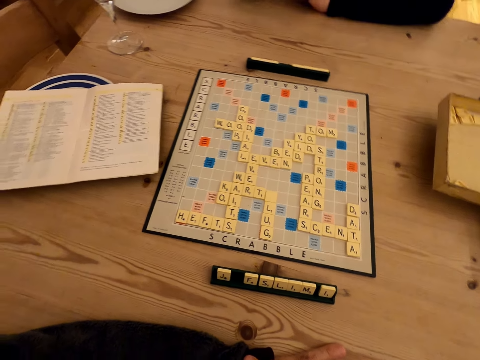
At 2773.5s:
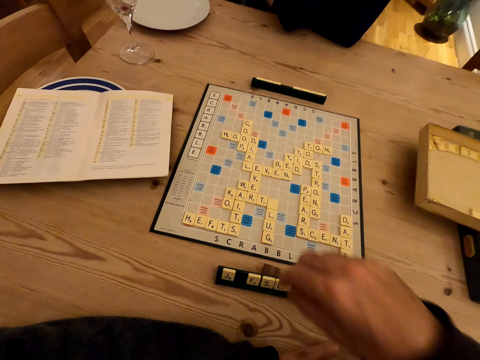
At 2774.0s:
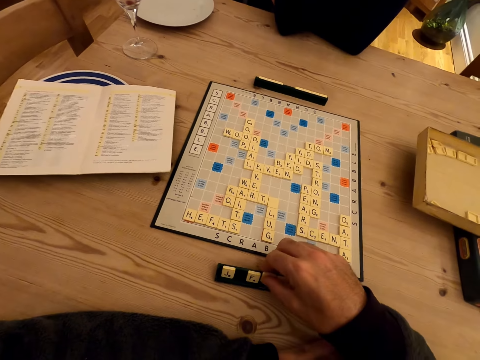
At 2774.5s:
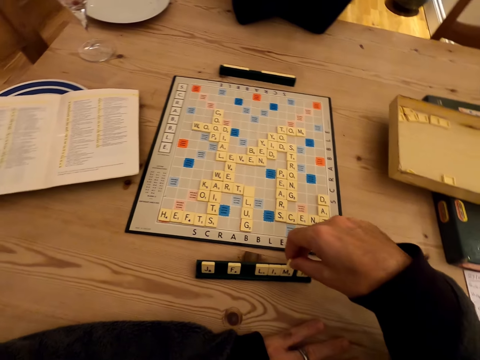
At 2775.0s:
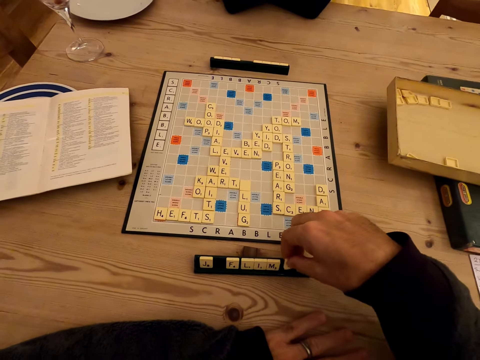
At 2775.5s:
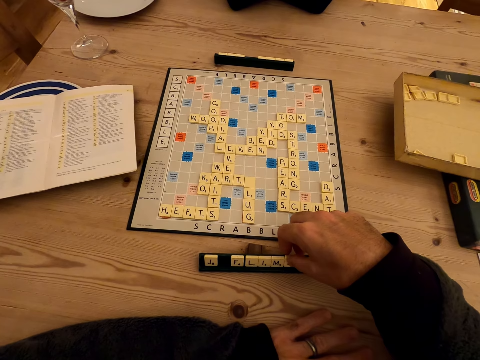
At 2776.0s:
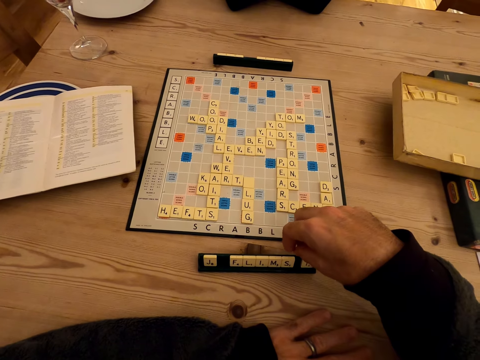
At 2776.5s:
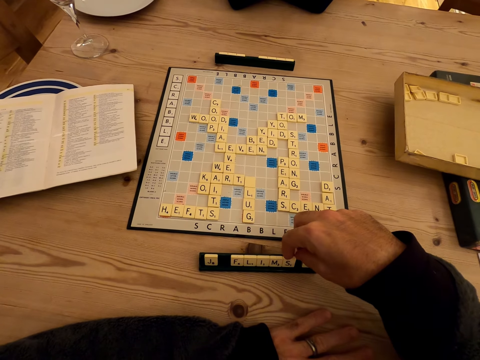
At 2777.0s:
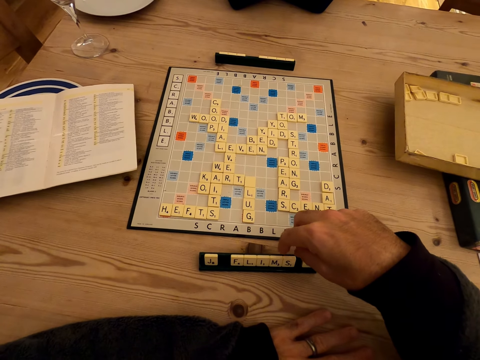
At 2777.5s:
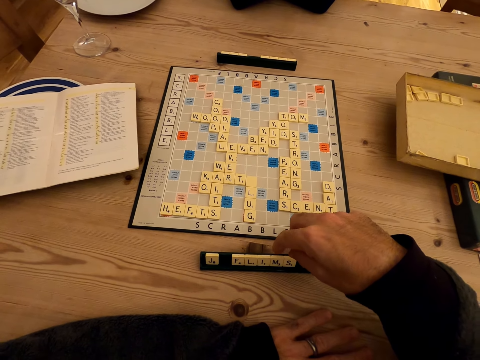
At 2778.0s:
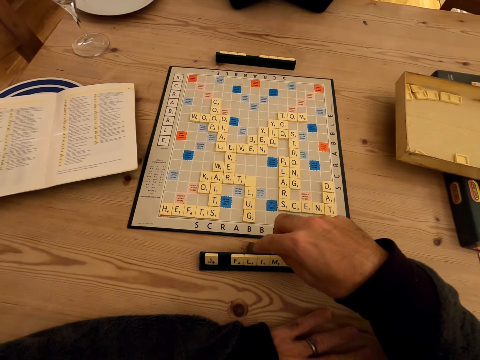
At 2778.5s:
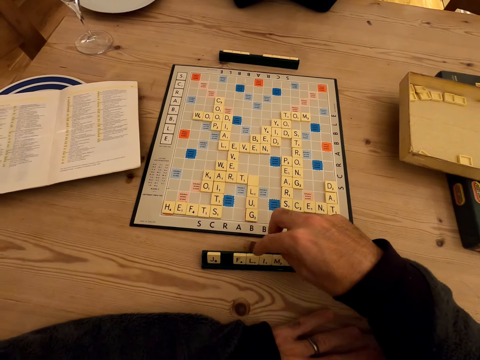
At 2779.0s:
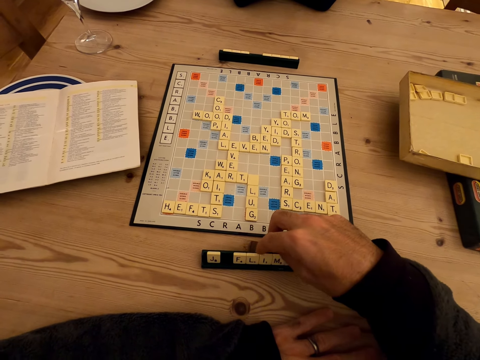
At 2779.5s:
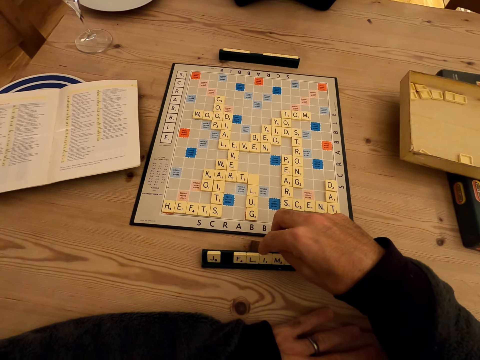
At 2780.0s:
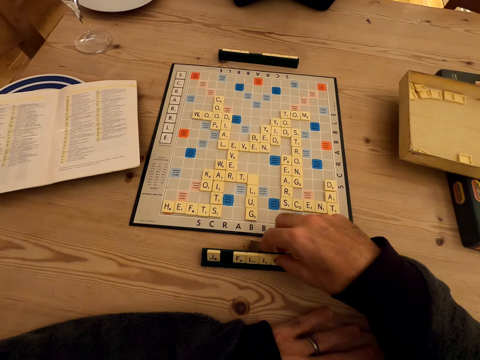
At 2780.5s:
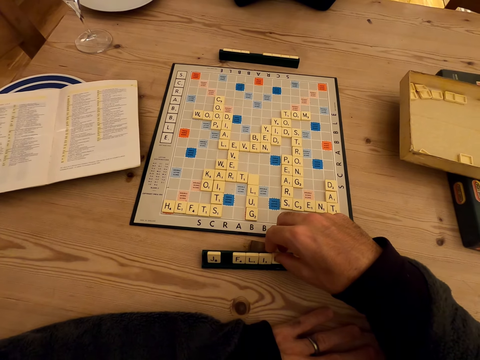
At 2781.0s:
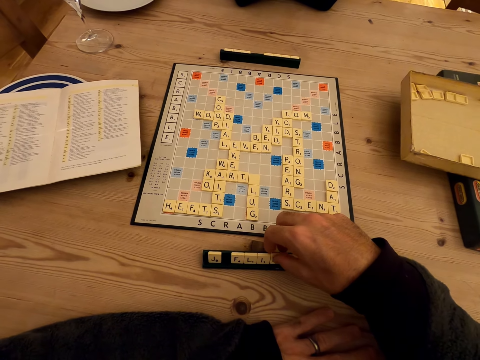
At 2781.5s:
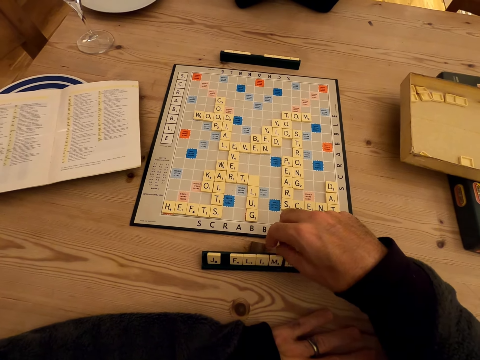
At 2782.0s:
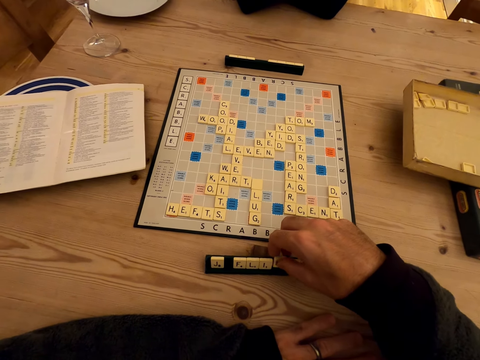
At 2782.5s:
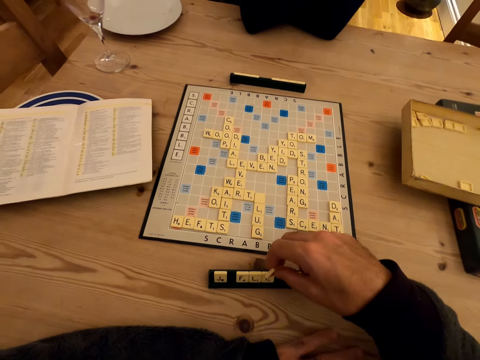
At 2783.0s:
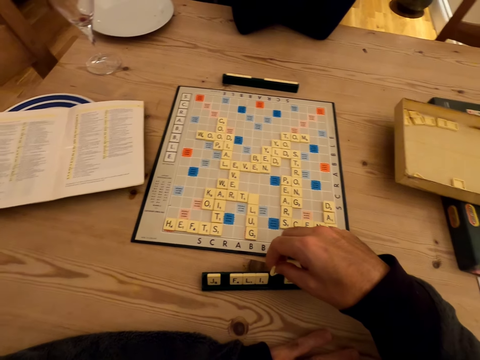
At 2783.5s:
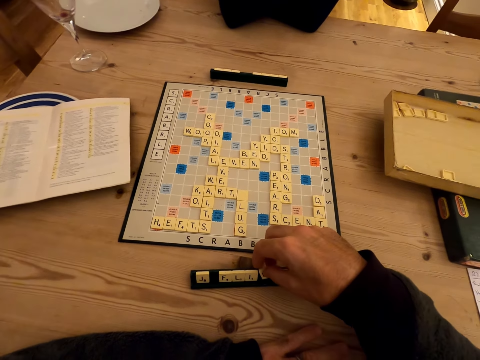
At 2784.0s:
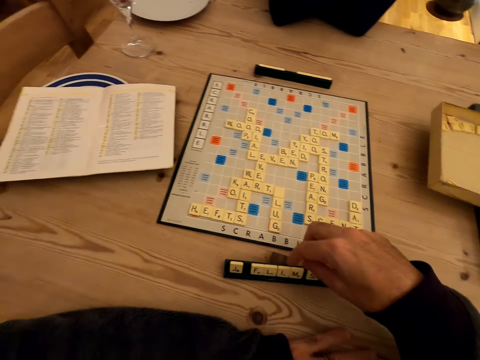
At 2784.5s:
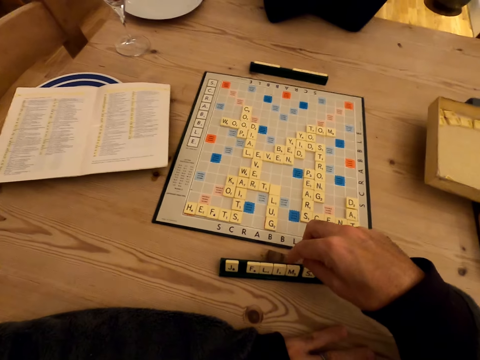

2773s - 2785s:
The camera wearer rearranges letters from the scrabble rack. They check letters at the scrabble rack. They make a name puzzle game.

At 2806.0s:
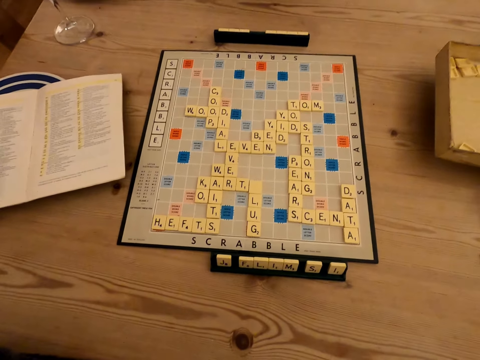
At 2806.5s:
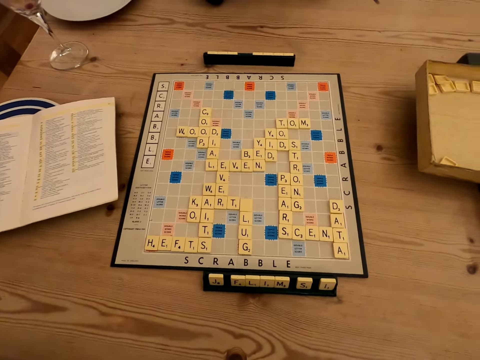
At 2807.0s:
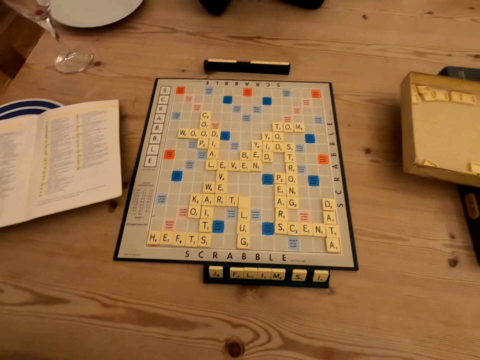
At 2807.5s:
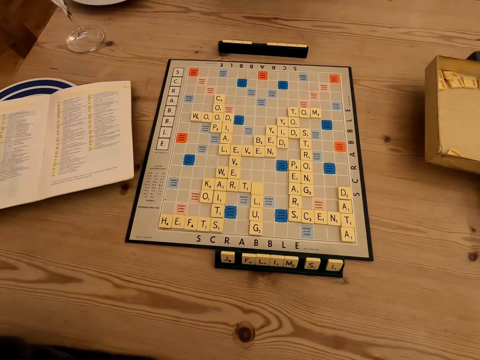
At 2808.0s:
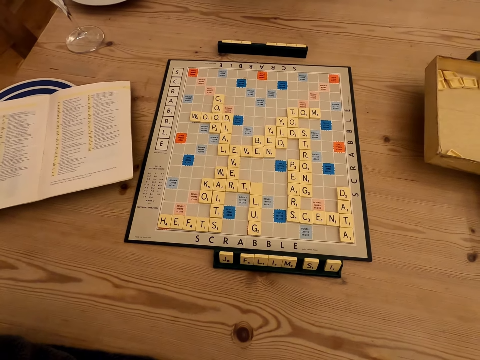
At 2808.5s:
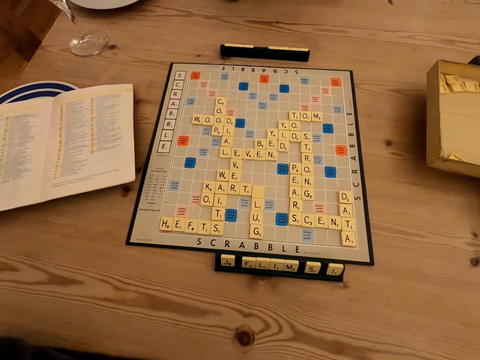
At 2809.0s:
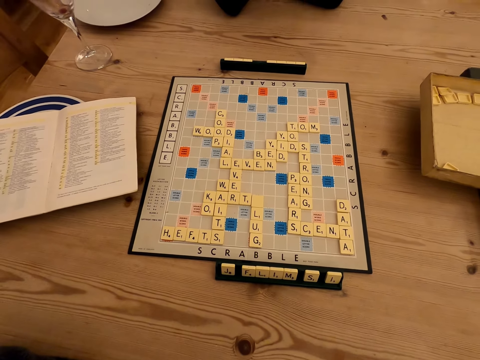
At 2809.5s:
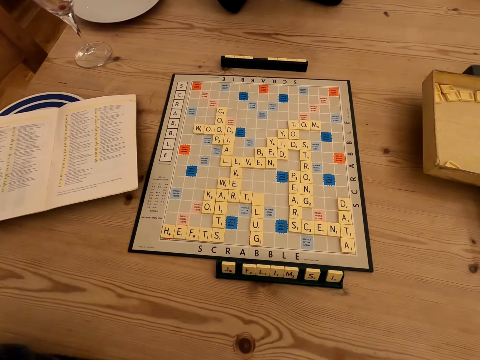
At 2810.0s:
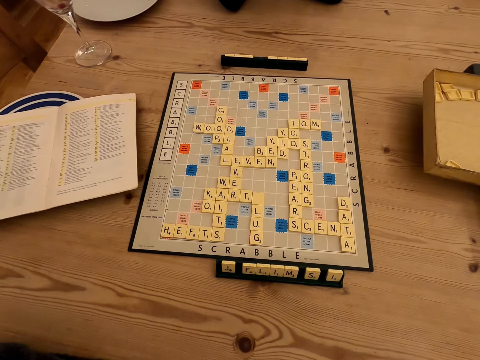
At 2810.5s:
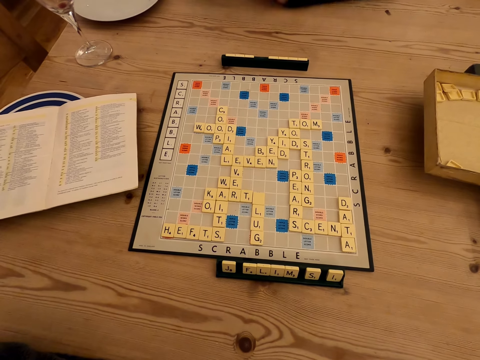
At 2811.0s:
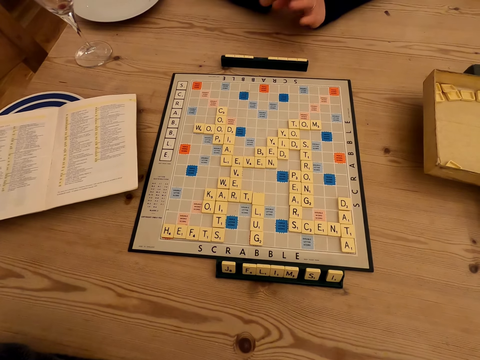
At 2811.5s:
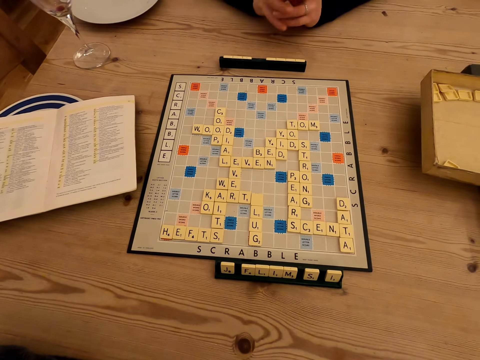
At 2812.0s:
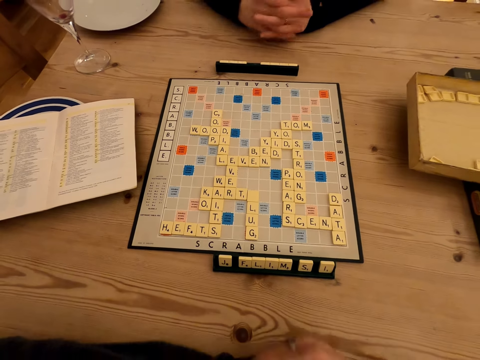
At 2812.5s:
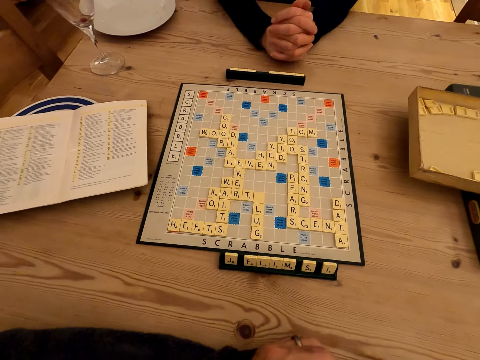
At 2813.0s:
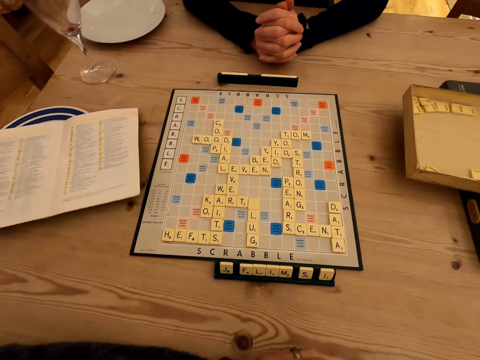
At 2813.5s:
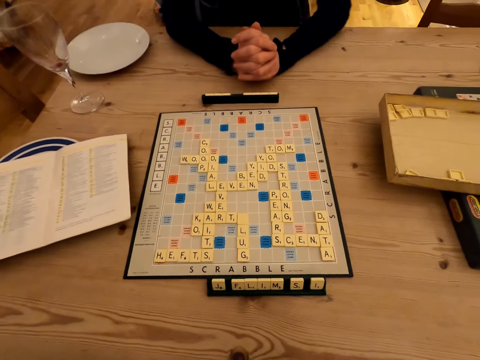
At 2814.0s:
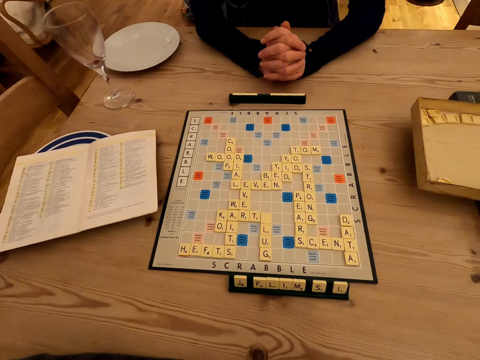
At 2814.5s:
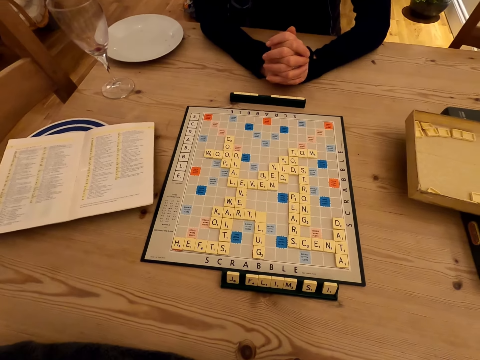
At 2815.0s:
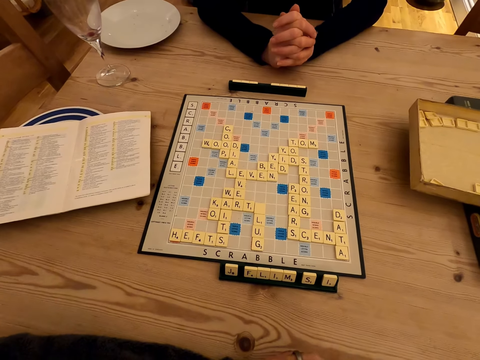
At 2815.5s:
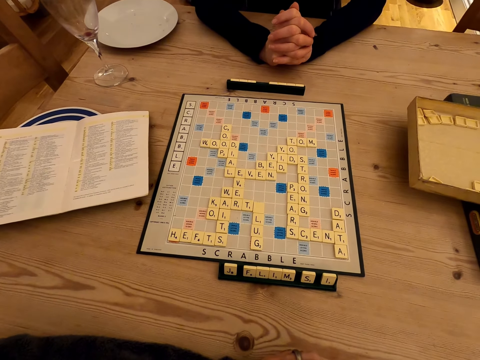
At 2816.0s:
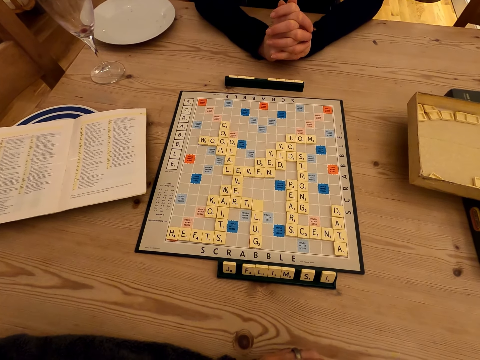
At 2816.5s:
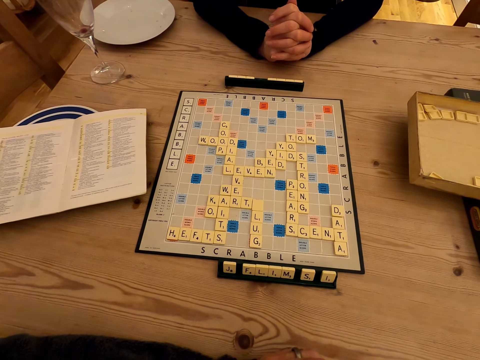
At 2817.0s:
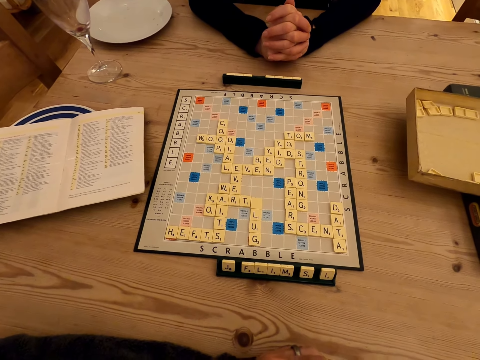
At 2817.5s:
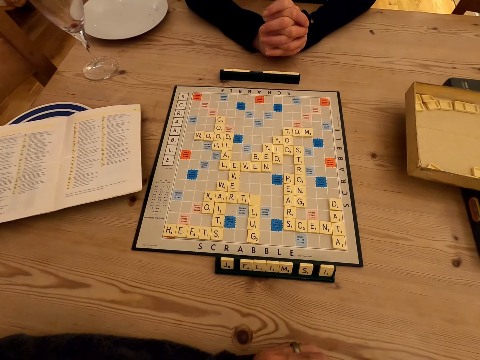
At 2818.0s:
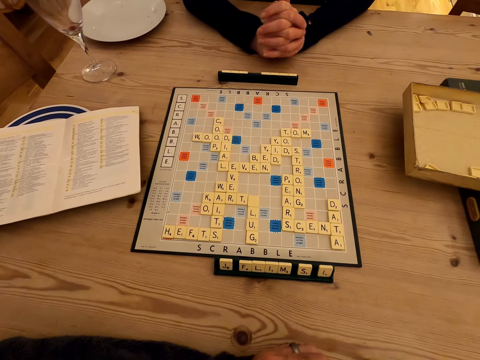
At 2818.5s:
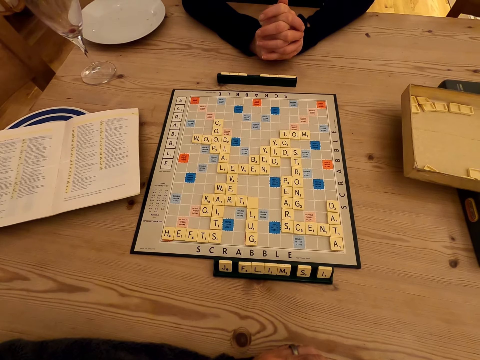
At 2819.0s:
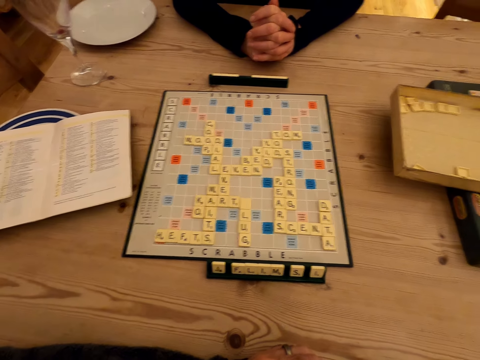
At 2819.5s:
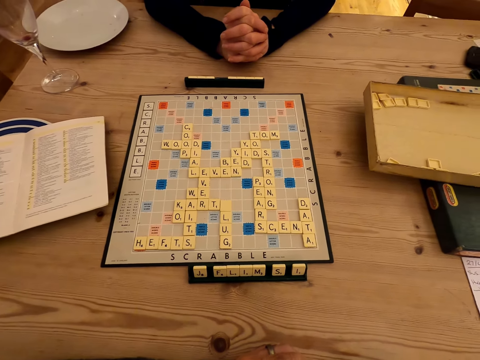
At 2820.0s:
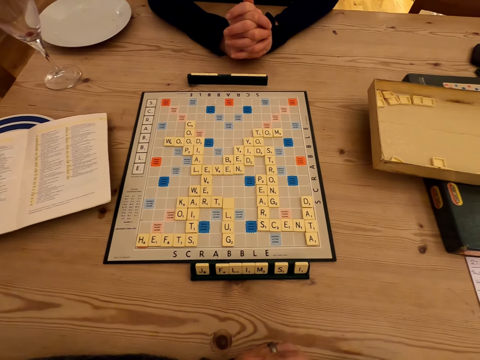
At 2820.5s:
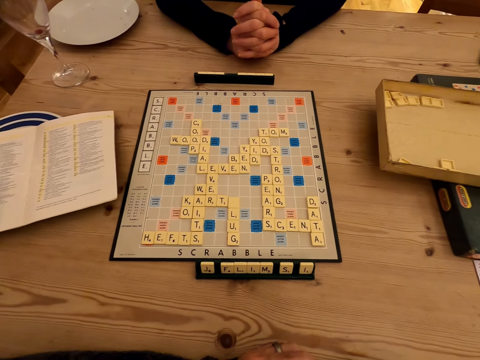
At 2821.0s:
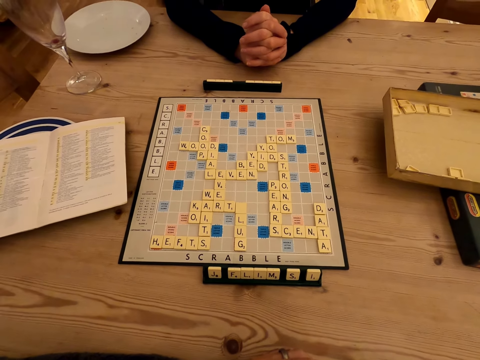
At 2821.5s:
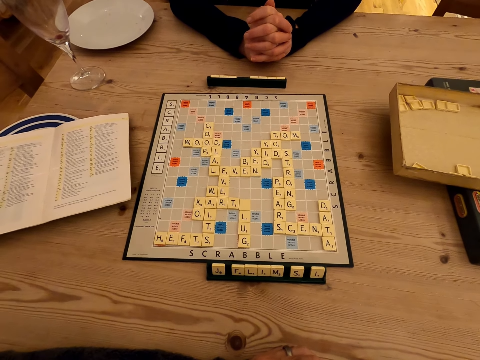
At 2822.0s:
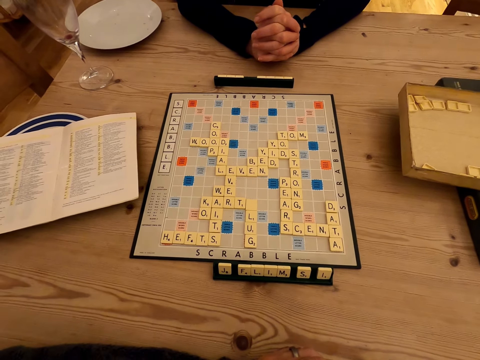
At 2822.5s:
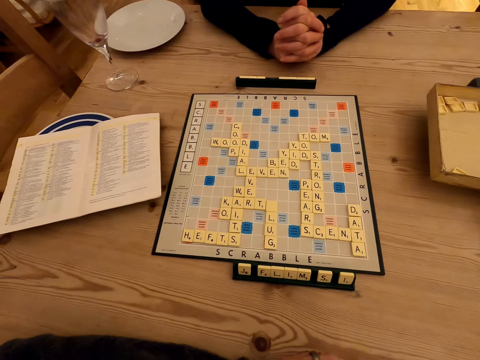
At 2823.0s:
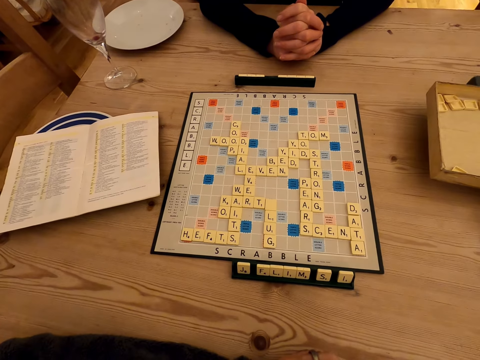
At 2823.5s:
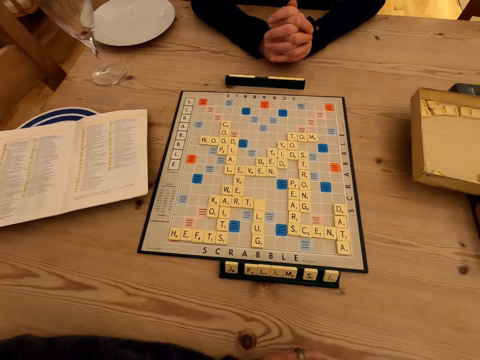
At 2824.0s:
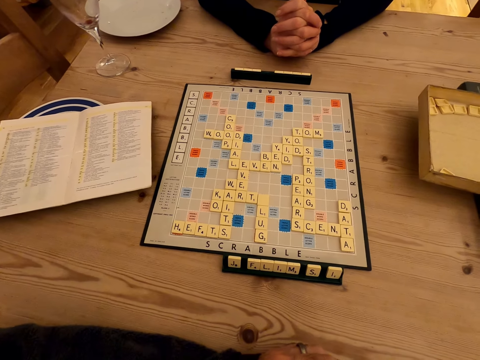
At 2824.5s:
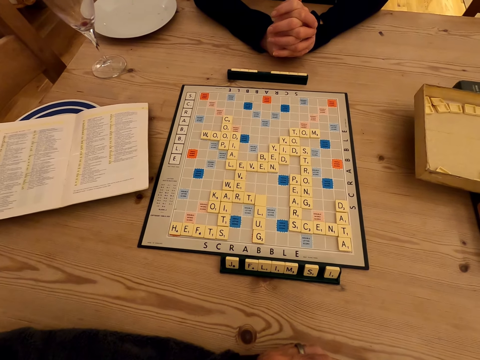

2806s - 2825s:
A woman converses with the camera wearer. The woman talks to the camera wearer.
